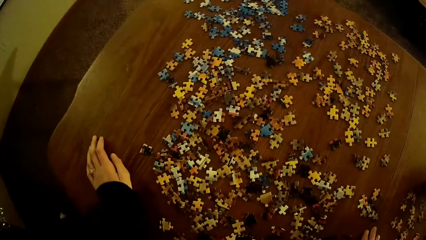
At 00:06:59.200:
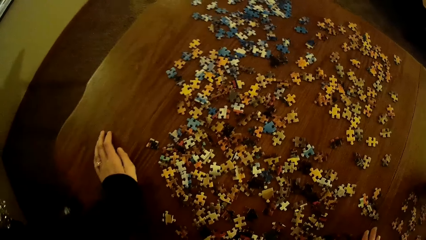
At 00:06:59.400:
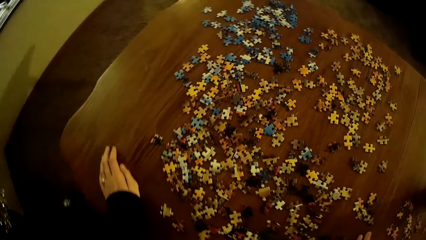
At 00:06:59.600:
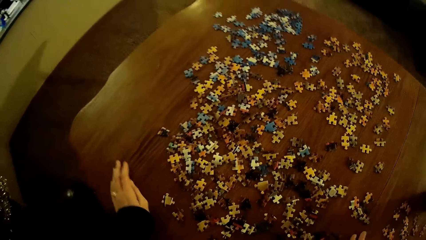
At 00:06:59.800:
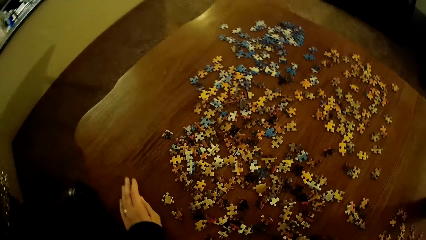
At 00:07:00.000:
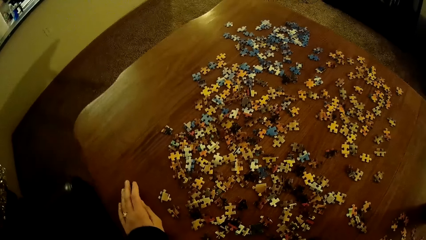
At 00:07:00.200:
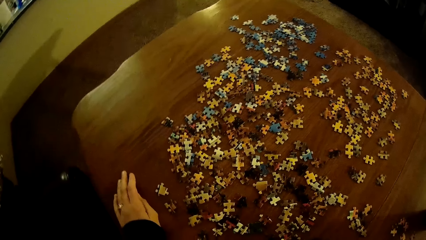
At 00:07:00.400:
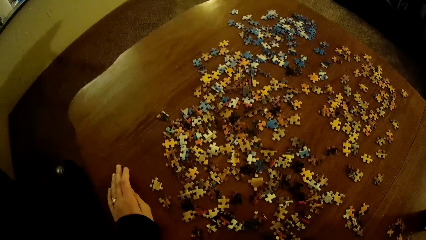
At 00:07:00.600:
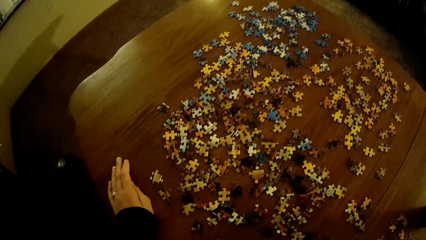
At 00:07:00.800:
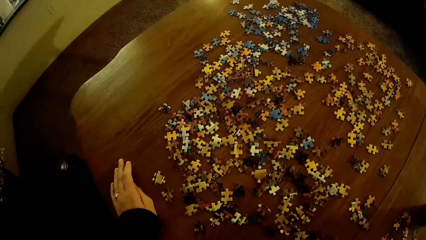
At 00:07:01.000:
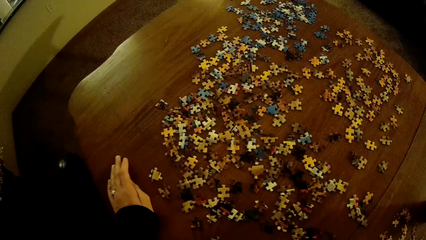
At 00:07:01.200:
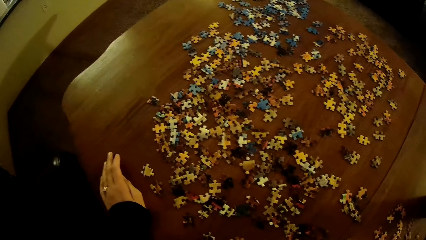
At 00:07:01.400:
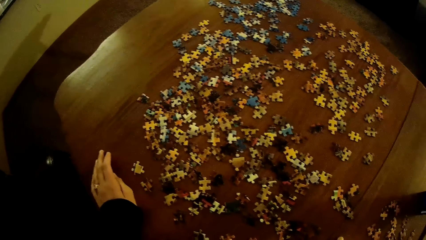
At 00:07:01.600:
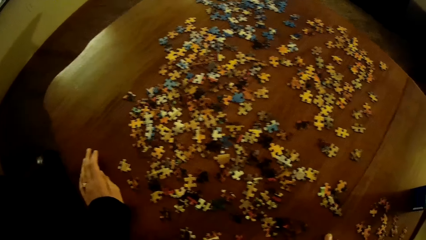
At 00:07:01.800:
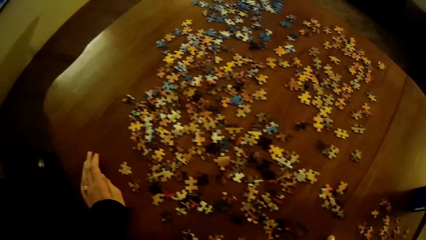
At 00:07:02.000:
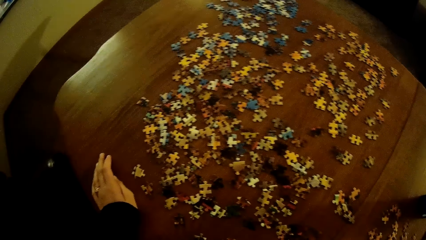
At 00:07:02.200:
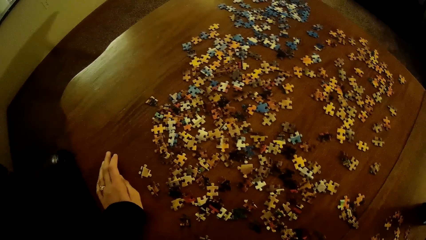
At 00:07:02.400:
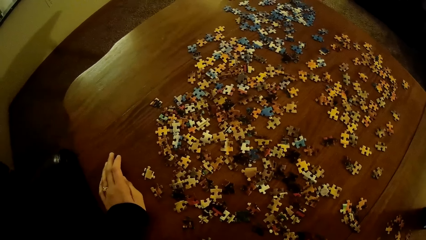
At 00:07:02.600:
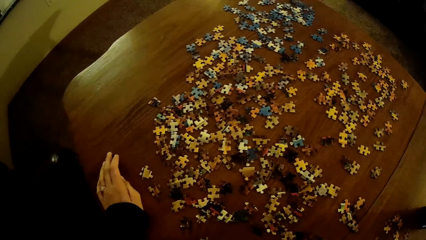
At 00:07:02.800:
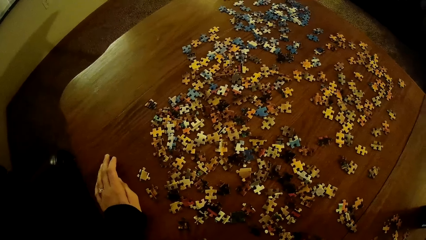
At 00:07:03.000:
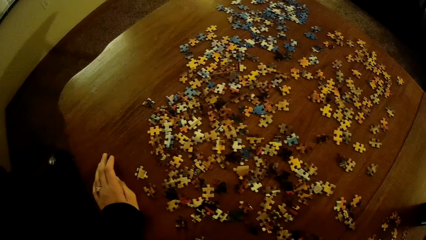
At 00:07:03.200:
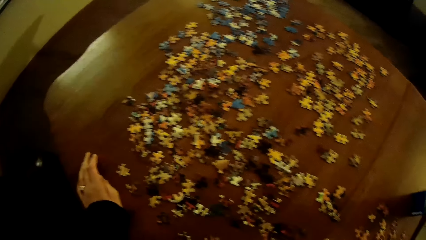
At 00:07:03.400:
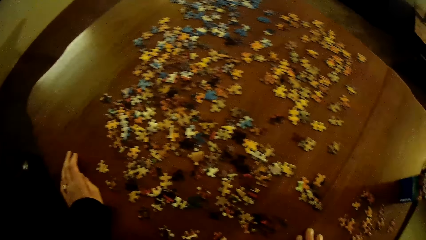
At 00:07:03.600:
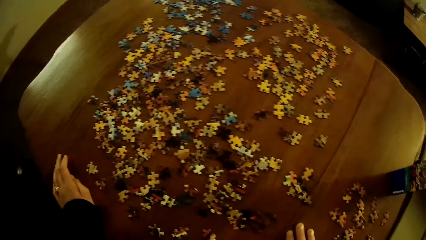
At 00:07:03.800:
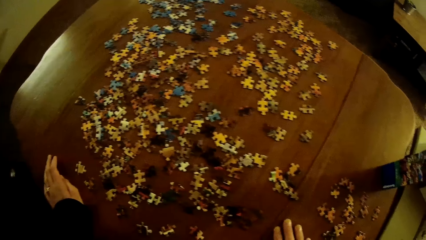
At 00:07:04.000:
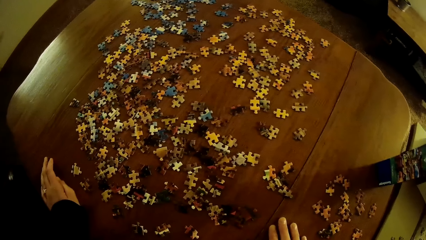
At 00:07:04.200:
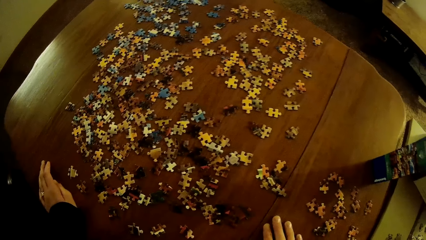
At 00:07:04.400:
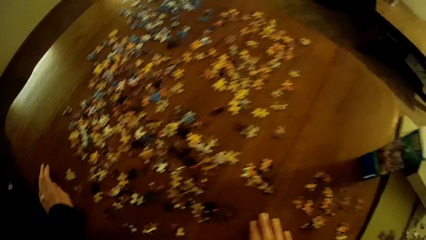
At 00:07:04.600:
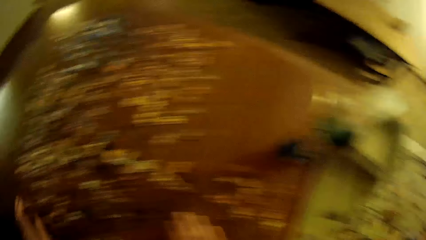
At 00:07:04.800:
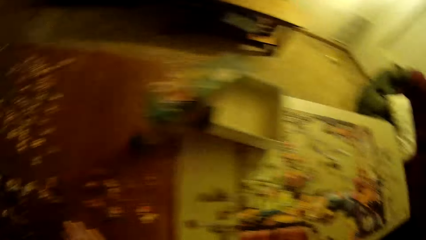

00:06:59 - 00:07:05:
The camera wearer touches the table. They move the hand.

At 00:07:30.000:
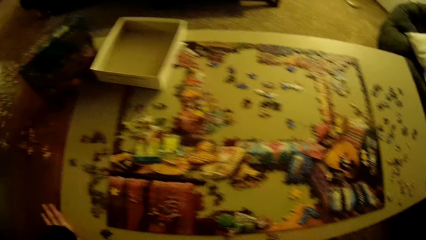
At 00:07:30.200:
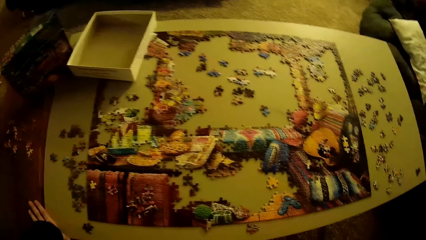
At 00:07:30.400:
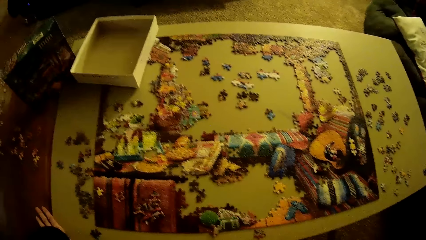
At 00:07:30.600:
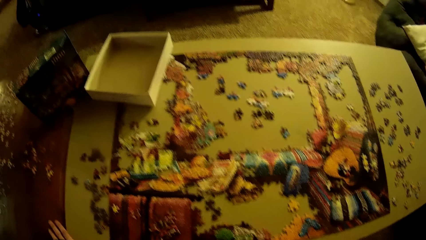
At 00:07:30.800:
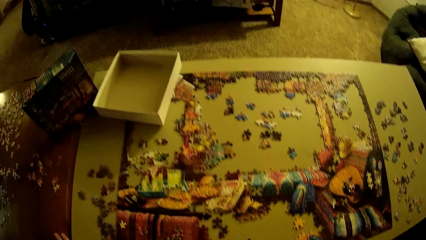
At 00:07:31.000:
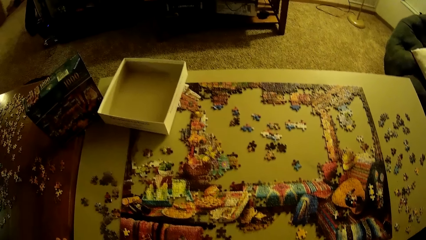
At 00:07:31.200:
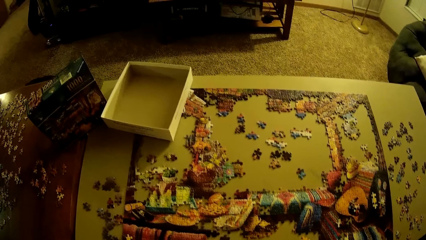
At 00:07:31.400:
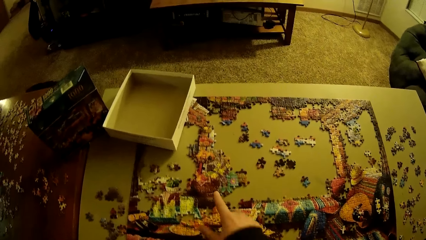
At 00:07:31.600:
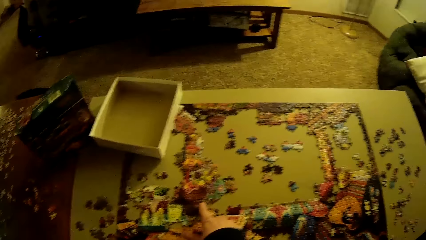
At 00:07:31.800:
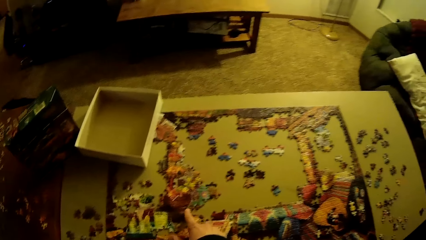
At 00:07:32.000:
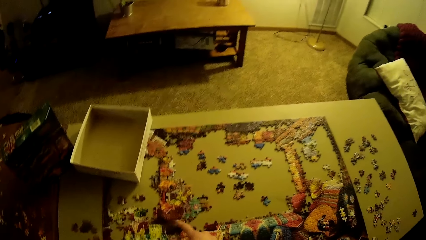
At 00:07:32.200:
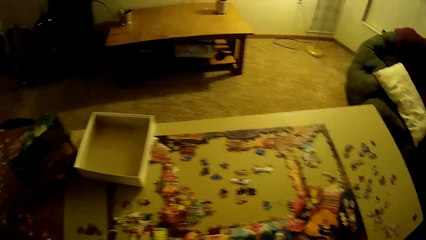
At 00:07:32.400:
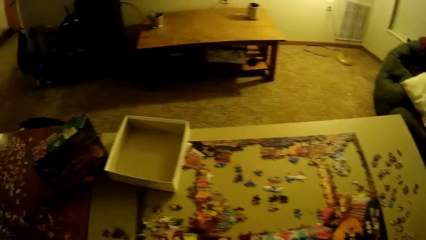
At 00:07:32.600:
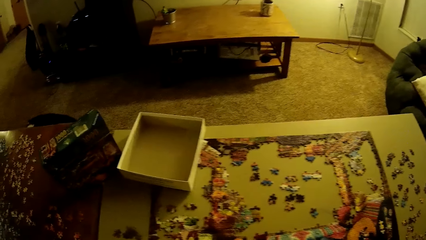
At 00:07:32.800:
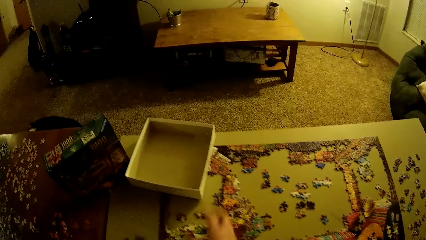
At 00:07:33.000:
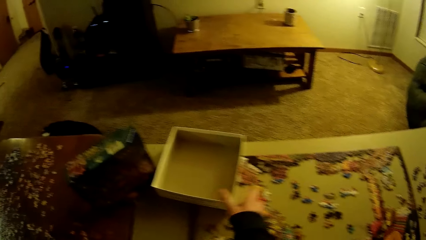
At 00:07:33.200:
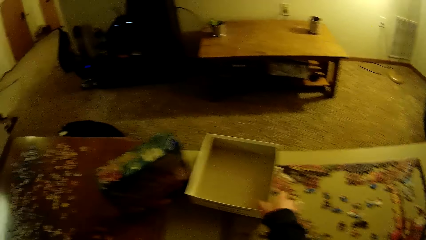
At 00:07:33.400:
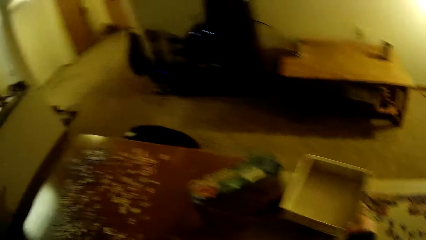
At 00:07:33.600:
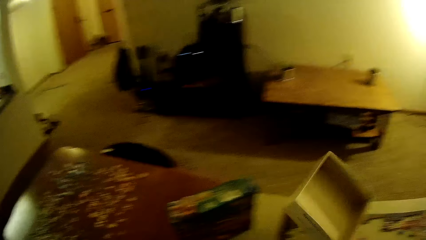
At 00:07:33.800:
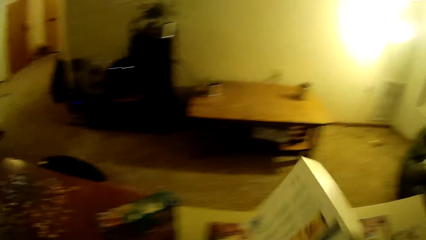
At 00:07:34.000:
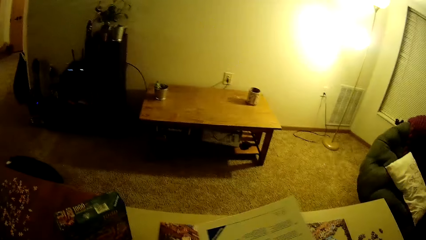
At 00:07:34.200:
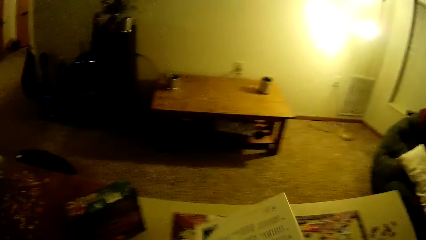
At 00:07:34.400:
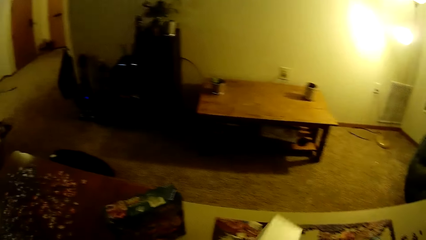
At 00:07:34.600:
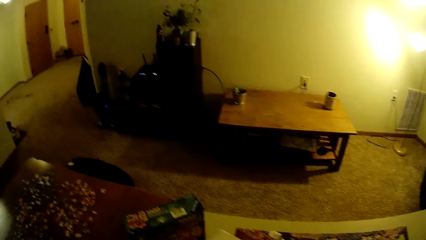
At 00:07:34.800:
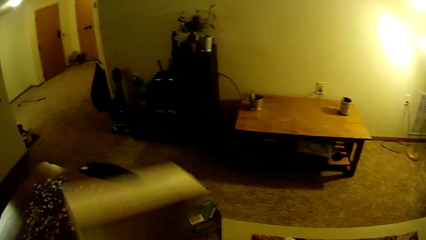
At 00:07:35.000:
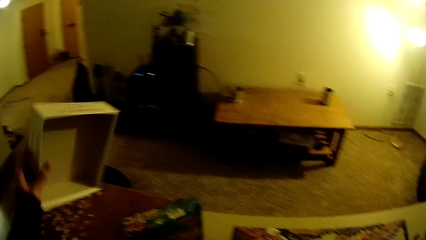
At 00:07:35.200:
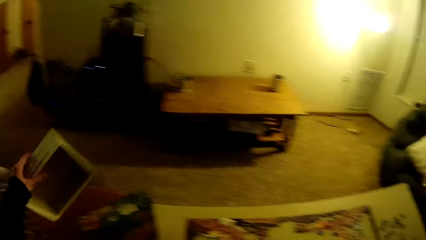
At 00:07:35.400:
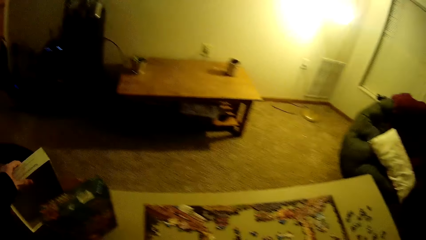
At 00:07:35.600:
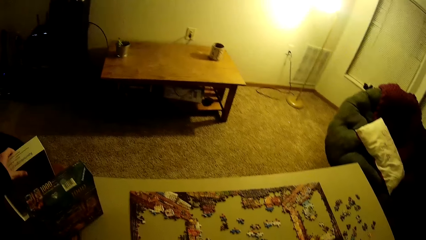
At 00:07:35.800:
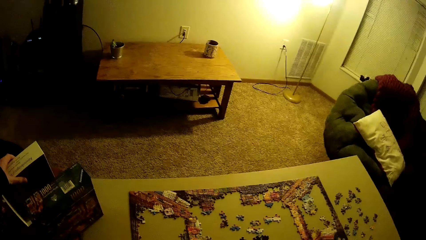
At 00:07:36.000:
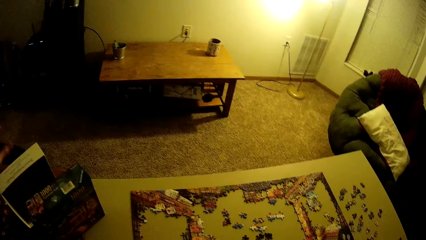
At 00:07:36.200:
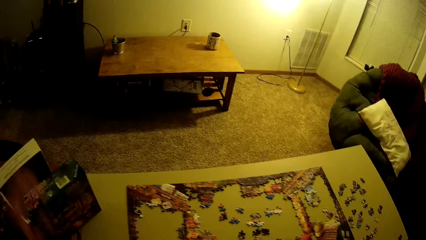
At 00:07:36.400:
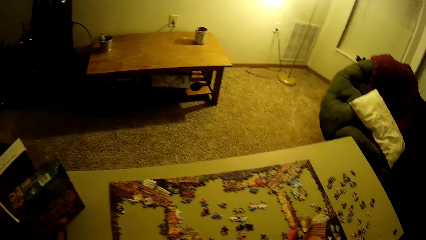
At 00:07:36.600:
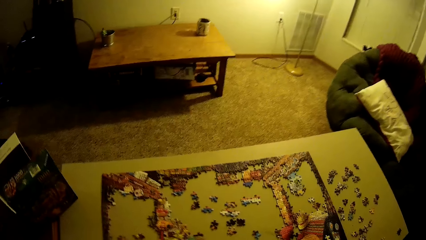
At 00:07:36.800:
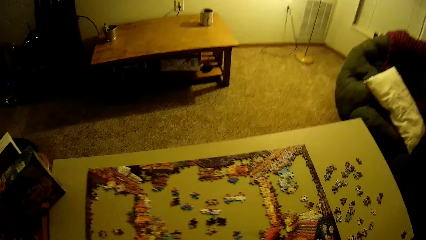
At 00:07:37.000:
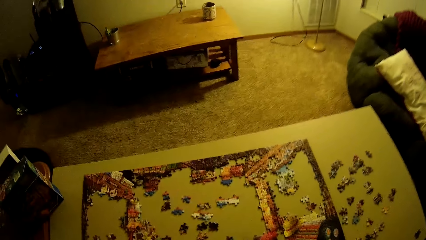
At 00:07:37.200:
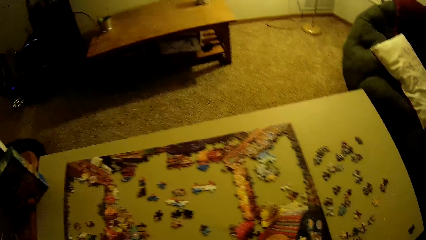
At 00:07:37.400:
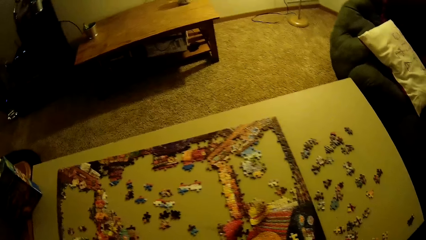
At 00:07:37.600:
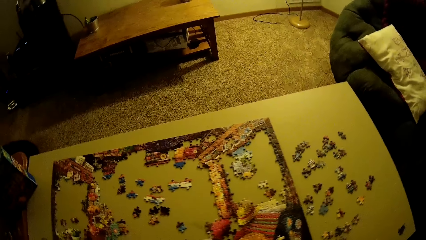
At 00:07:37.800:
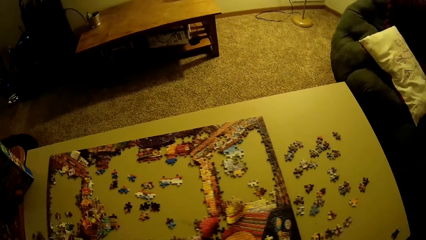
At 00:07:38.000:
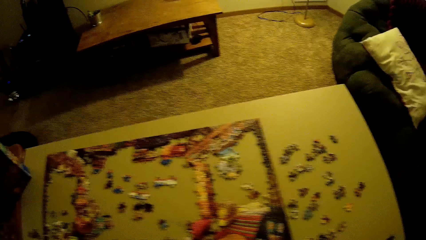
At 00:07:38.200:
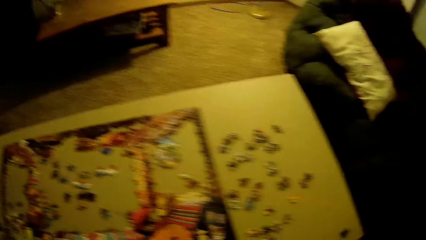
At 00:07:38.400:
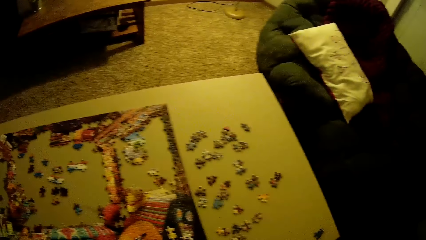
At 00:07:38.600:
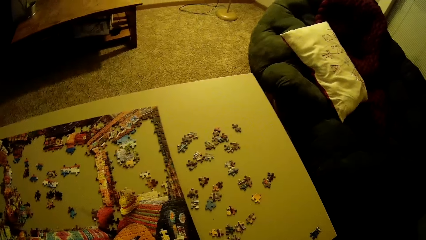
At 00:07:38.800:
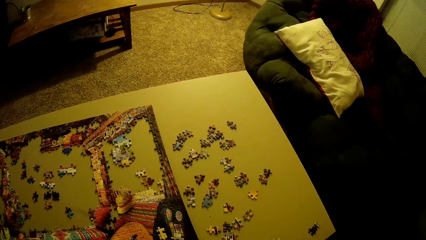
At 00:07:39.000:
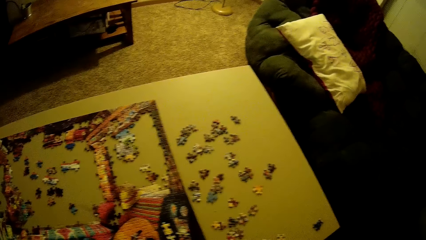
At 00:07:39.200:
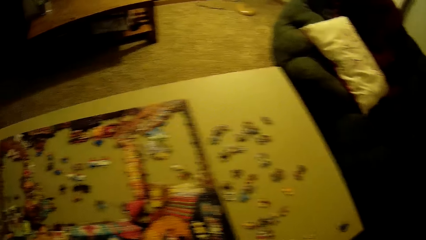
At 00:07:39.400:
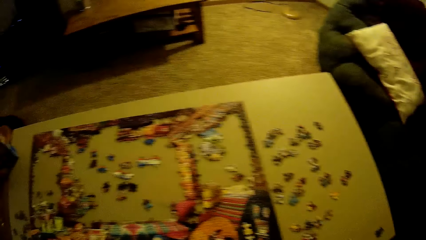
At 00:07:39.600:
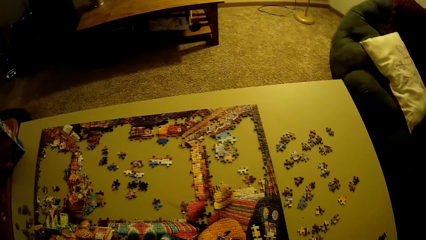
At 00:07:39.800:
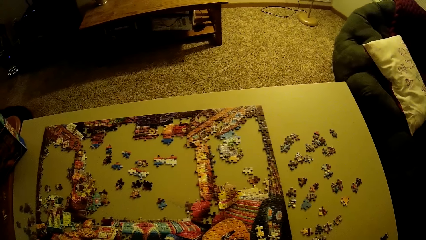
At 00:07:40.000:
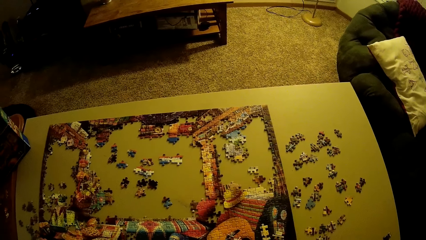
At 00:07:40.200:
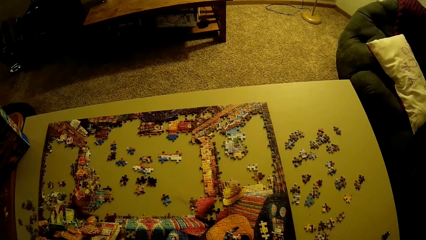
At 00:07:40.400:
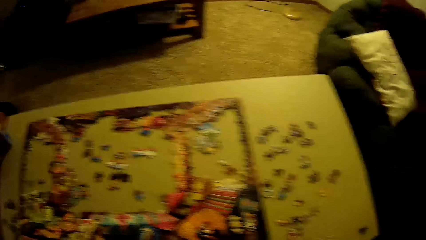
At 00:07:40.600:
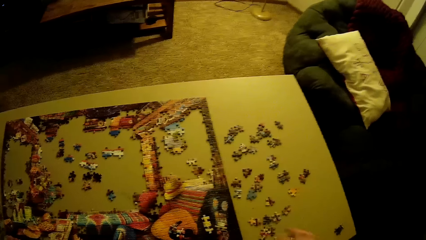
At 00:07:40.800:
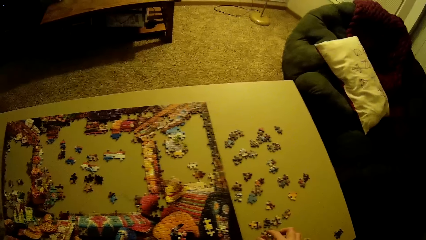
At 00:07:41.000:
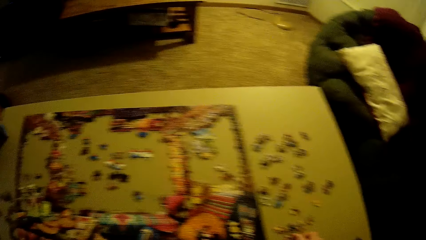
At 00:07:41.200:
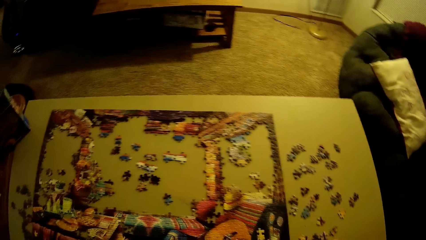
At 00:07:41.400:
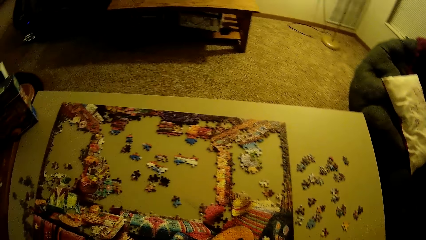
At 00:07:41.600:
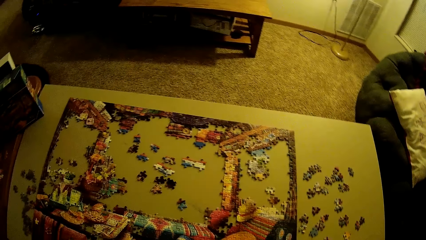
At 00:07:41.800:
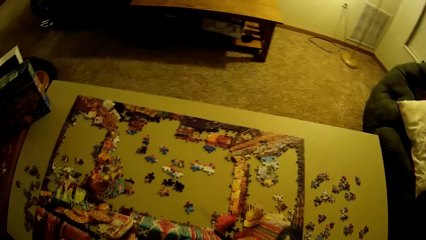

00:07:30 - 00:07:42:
The camera wearer touches the puzzle. They take a carton or box. They carry the box. They put the carton on the table.
